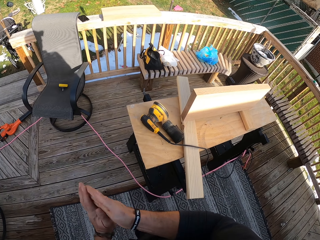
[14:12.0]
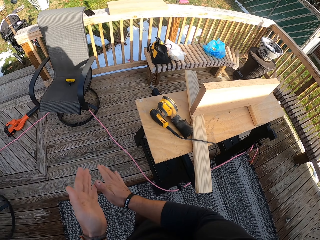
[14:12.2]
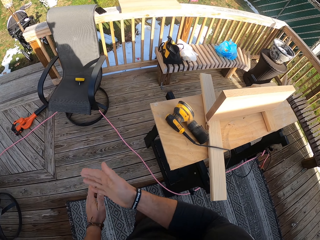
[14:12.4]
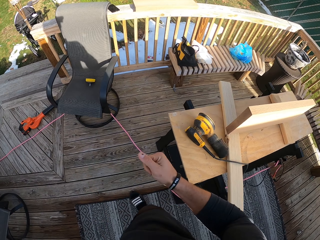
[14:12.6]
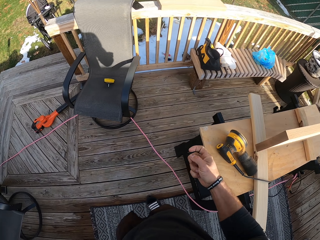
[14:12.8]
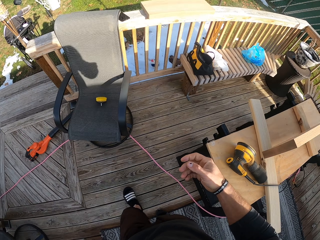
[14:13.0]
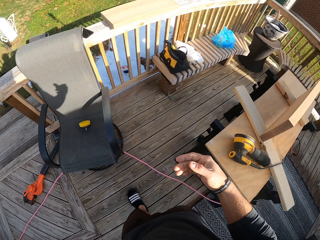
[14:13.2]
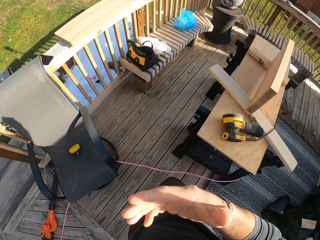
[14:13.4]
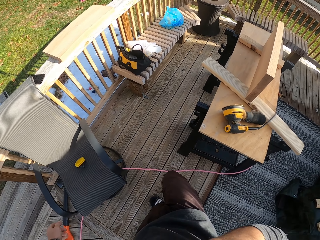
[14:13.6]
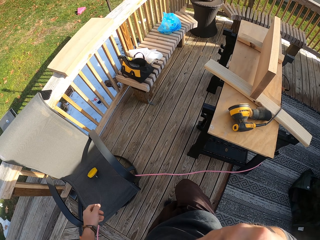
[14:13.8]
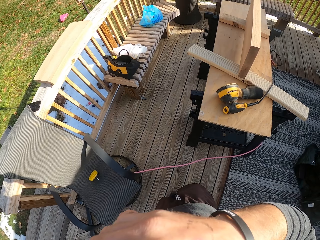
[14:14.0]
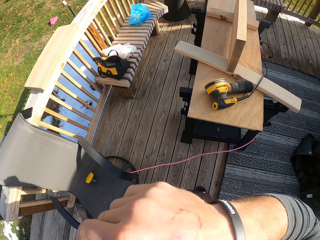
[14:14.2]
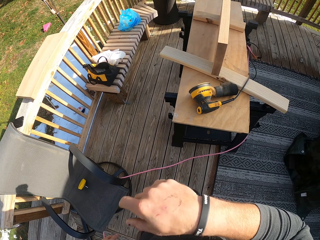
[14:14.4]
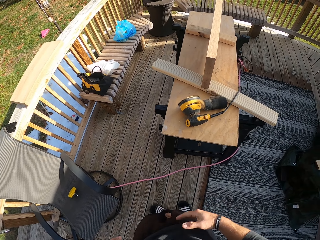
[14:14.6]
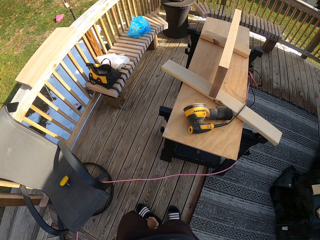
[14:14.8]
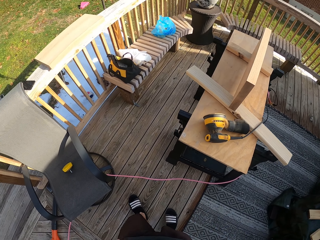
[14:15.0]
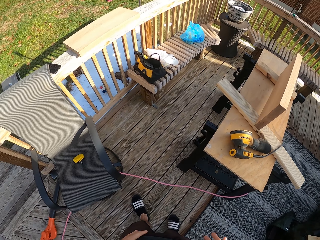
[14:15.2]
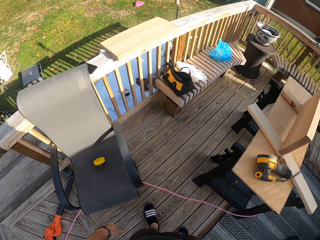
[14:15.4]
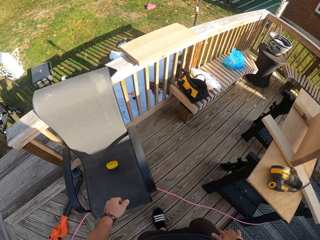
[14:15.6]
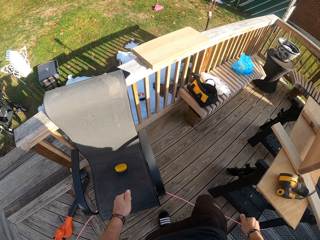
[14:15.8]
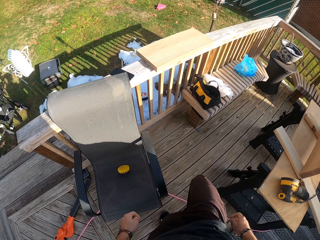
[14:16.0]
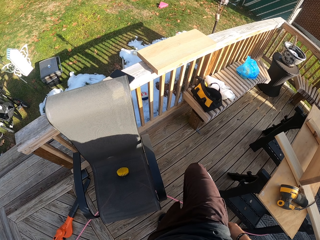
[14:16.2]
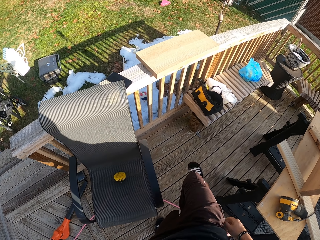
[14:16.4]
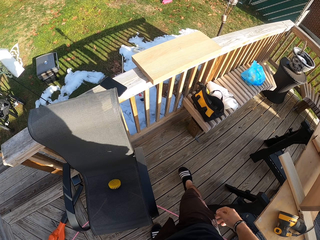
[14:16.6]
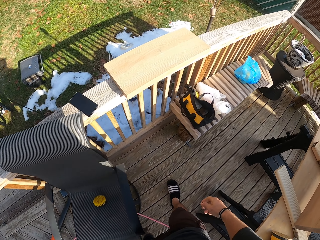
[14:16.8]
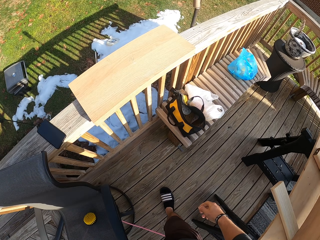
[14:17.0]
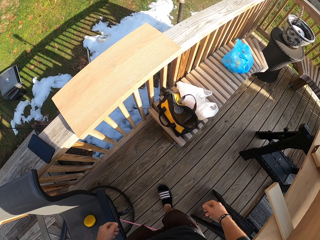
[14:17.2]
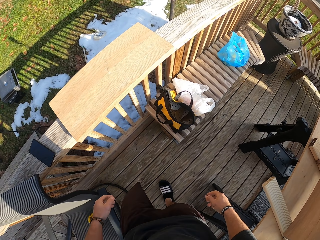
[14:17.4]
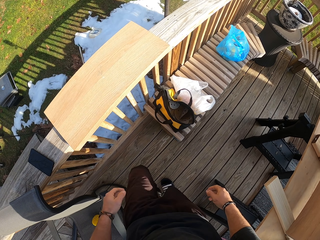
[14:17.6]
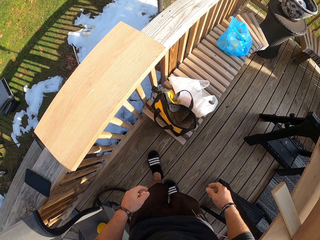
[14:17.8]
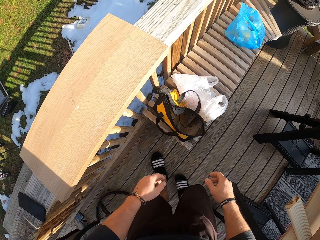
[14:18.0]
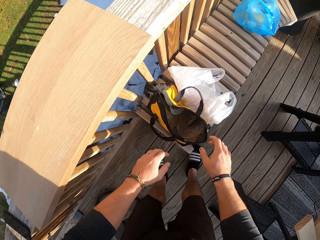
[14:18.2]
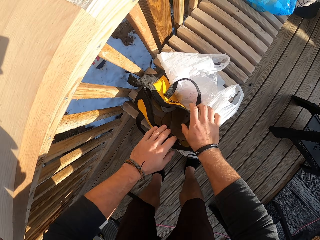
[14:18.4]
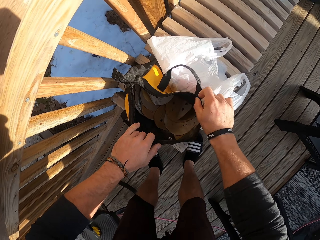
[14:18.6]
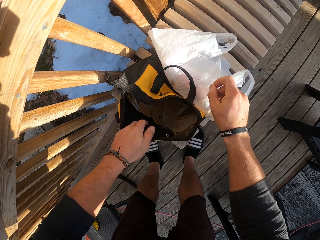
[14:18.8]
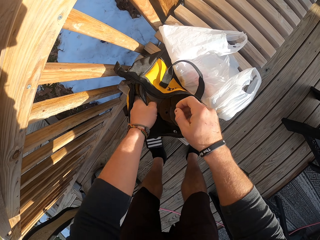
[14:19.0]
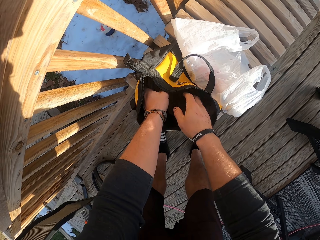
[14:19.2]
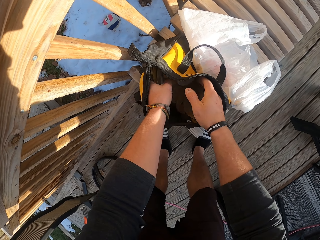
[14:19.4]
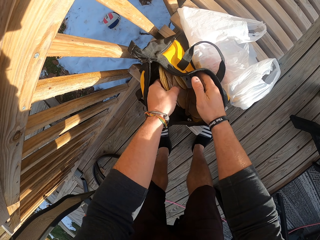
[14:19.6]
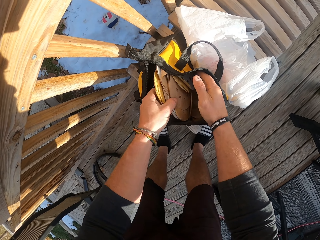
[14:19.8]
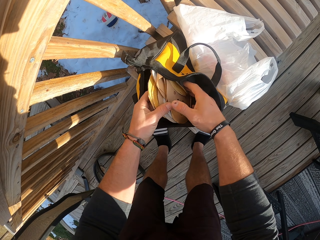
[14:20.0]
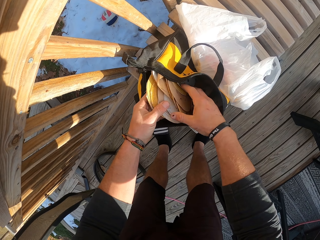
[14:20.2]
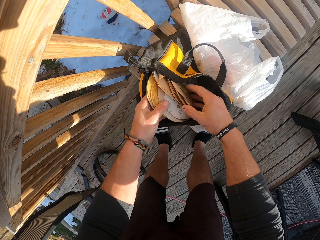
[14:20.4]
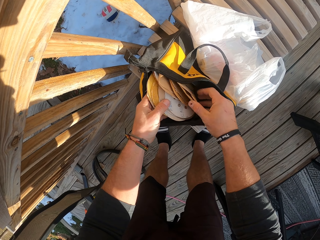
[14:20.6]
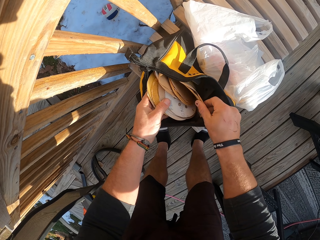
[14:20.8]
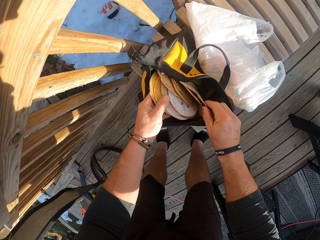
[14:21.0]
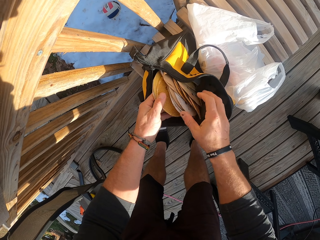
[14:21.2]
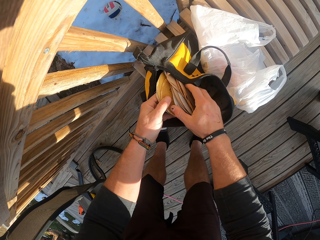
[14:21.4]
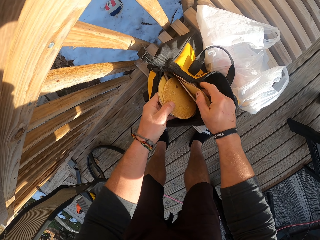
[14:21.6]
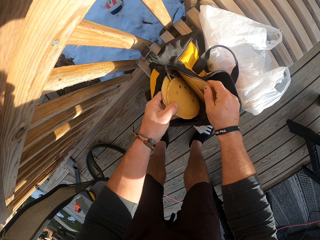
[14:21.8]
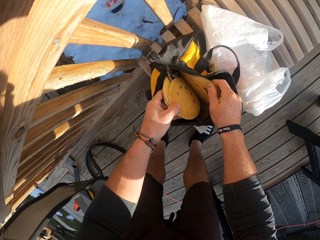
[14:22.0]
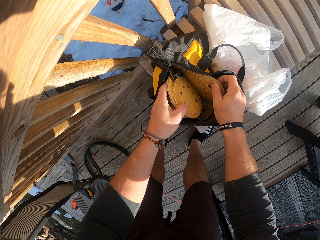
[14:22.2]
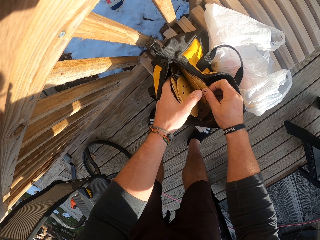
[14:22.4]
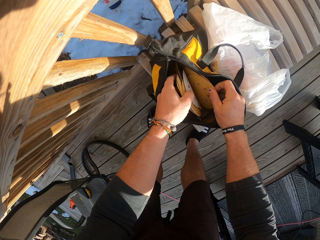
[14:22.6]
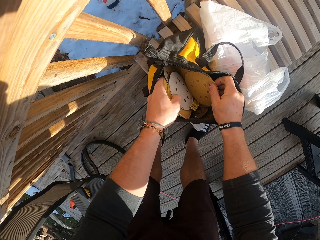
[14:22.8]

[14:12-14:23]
The camera wearer rubs both hands together. He touches his face. He walks towards the carrier bag. He opens a bag on a bench with both hands. He picks up sander papers from the bag with both hands. He adjusts the sander papers in both hands.

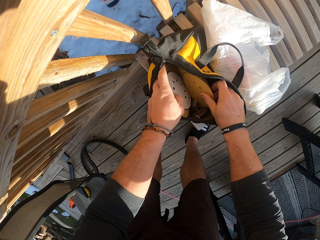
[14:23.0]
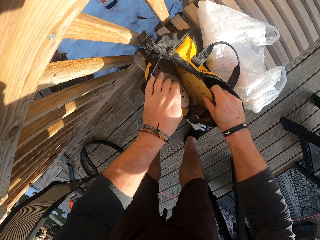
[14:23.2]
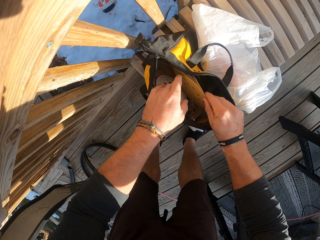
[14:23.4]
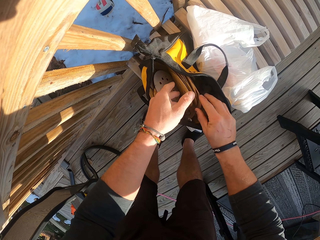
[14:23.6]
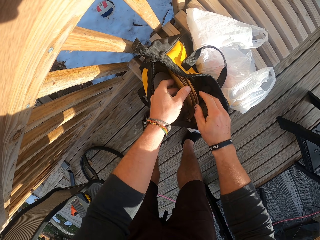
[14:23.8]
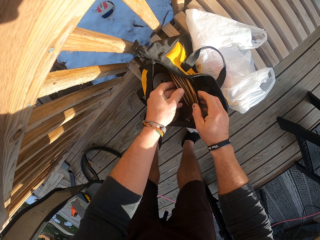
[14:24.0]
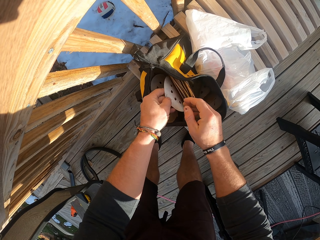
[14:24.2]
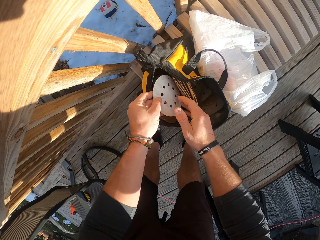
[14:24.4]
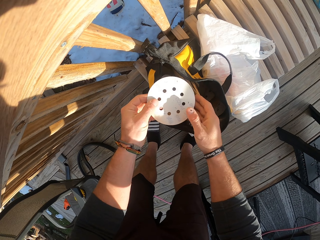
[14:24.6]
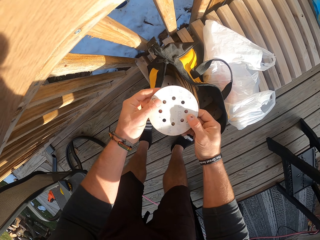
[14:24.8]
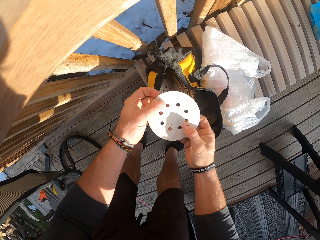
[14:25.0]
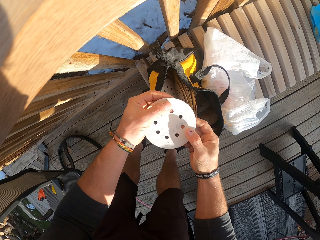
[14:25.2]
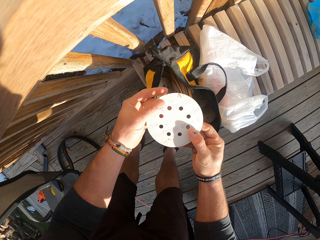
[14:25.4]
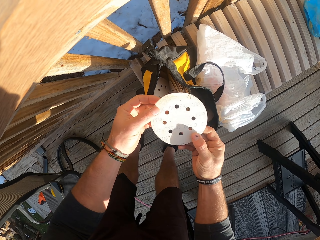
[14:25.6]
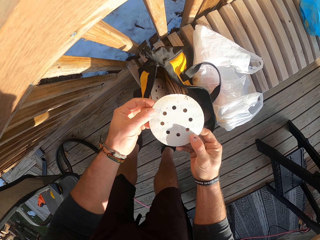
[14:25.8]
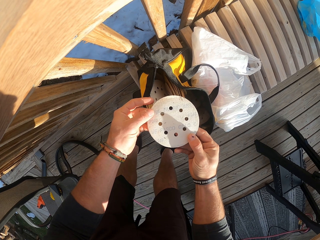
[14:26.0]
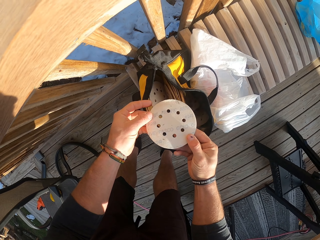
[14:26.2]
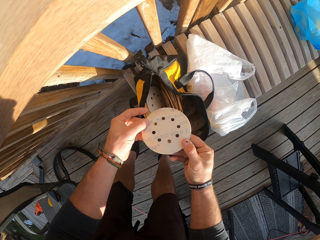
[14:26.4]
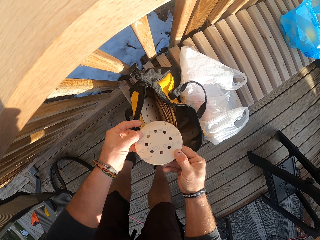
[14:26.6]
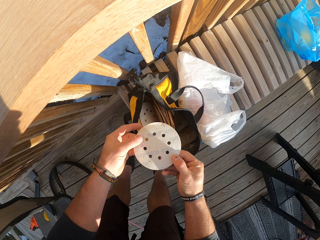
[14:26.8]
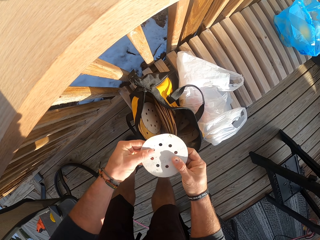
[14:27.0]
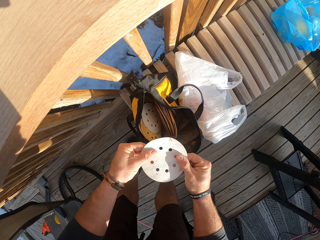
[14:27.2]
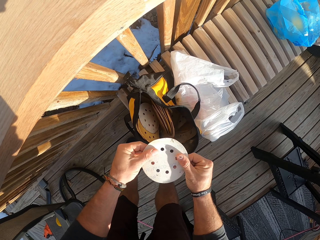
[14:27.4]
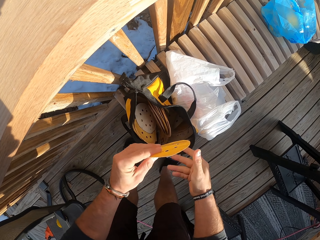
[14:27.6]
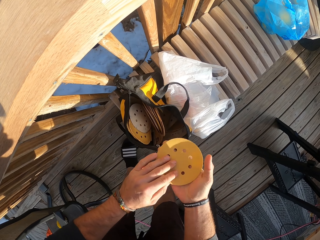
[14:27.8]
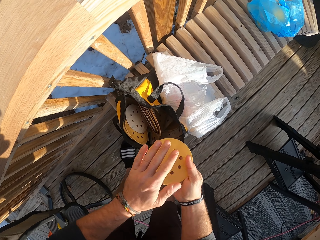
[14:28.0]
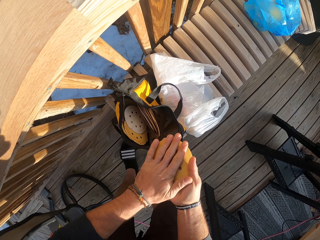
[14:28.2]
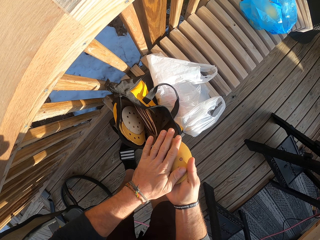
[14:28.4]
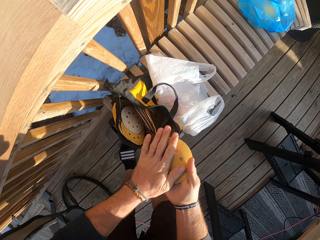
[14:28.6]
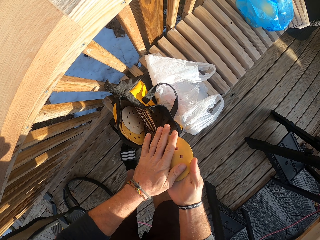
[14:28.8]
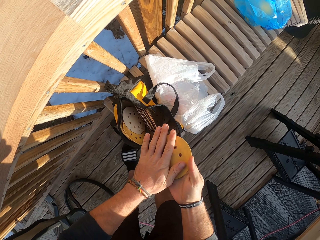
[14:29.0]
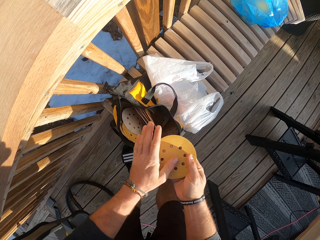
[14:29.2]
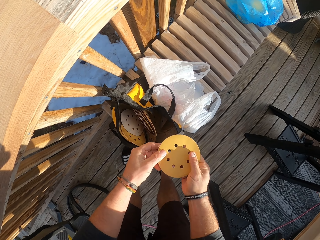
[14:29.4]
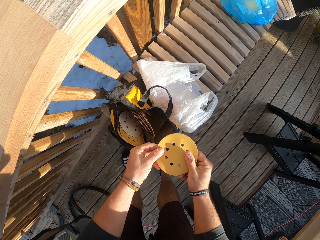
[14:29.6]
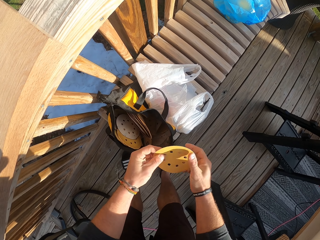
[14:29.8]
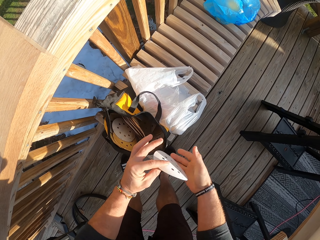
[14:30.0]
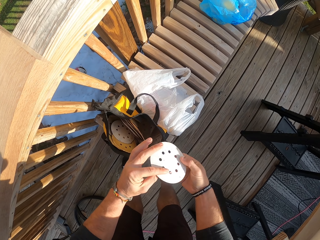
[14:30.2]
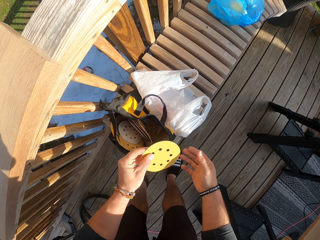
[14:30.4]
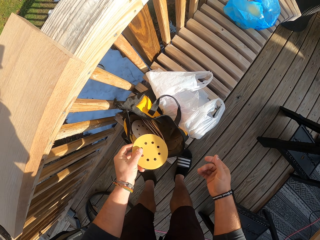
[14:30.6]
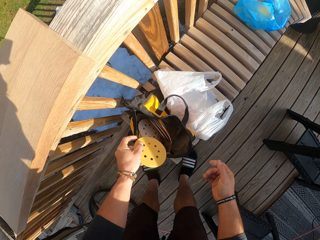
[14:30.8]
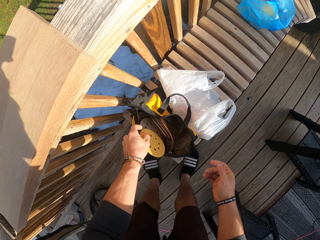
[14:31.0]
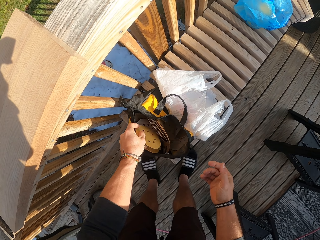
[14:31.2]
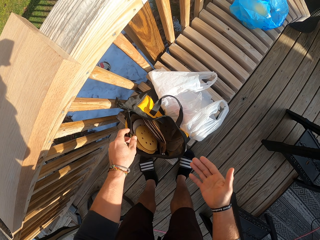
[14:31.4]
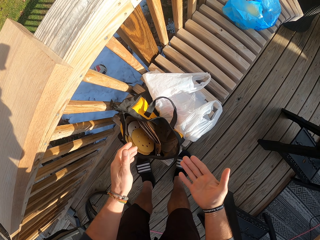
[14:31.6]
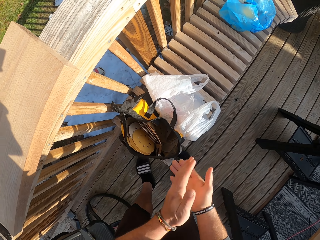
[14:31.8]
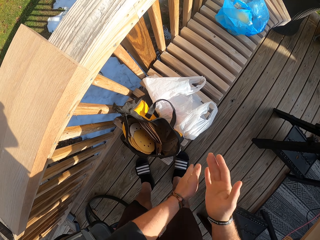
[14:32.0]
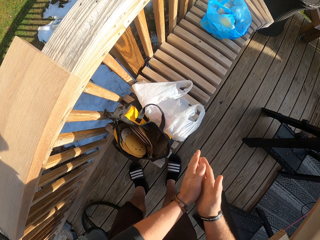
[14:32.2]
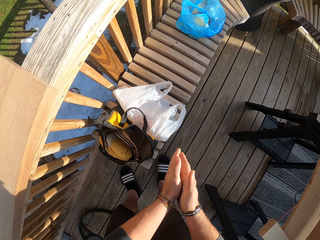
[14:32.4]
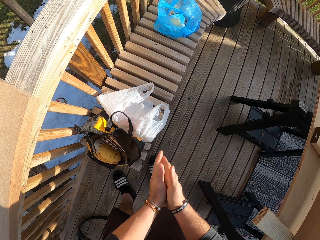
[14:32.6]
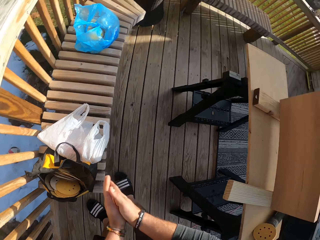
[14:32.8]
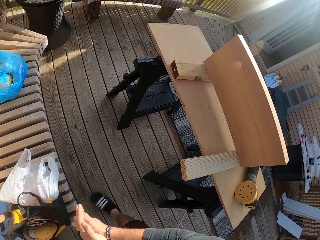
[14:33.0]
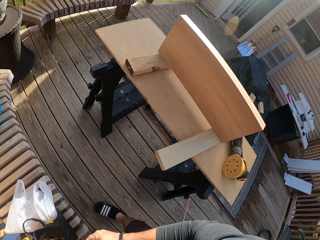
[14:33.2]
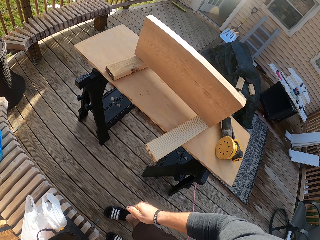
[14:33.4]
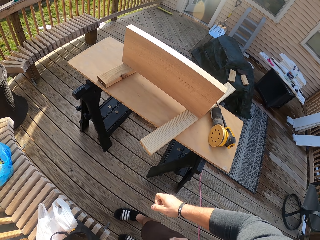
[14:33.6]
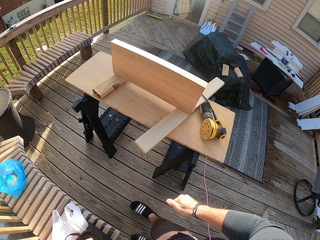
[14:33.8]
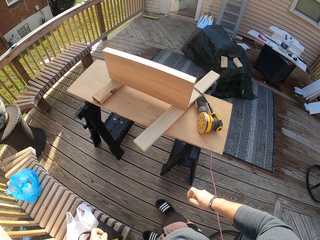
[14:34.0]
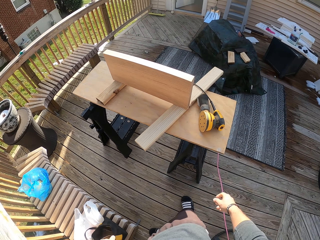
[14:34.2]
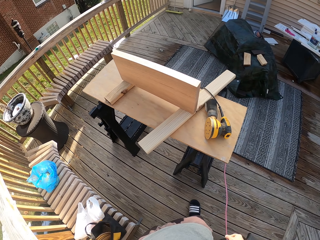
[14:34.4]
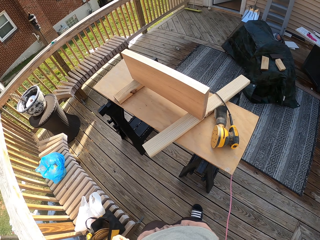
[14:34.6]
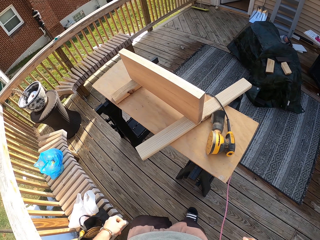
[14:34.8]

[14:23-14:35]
The camera wearer inspects the sanding discs in the bag. He picks up a sander paper or sanding disc from the bag with his left hand. He holds the sander paper with both hands. He looks at the sanding disc. He turns the sanding disc. He feels the sanding disc. He drops the sander paper in the bag with his left hand. He rubs both hands together.
